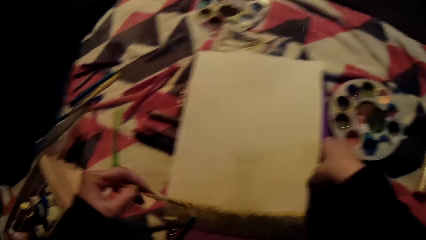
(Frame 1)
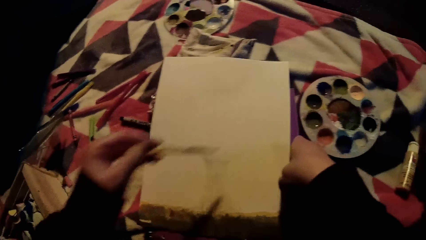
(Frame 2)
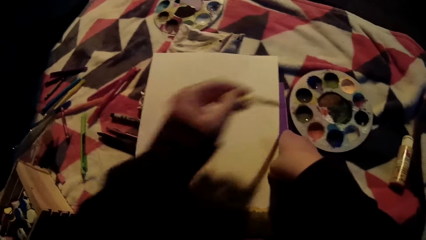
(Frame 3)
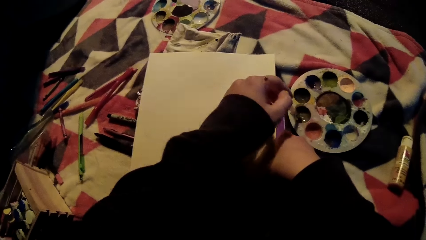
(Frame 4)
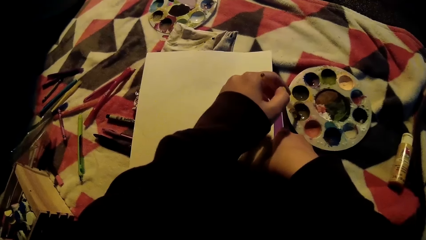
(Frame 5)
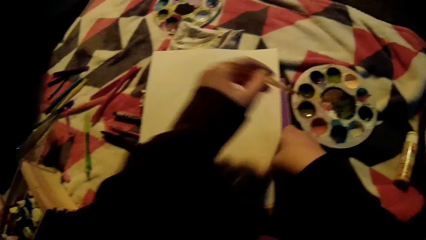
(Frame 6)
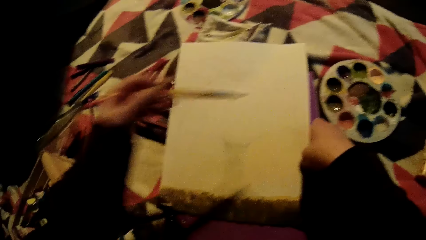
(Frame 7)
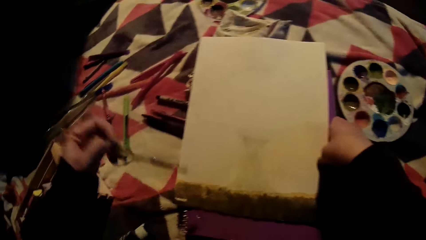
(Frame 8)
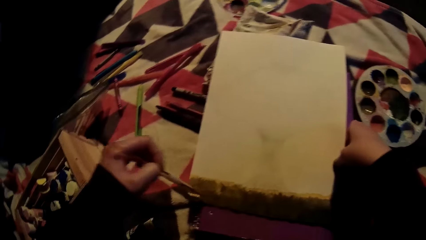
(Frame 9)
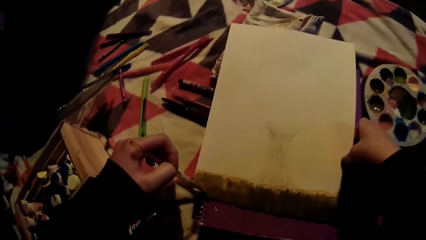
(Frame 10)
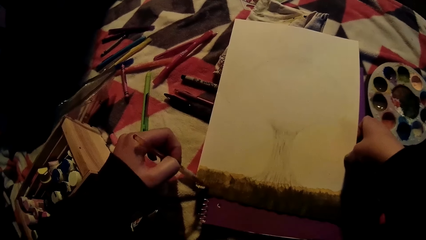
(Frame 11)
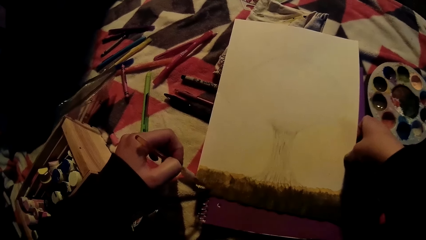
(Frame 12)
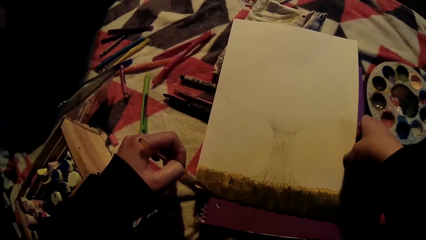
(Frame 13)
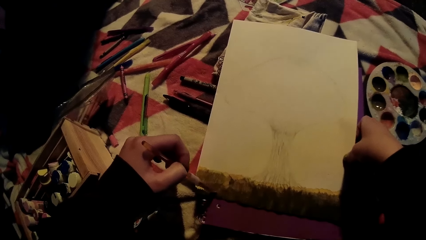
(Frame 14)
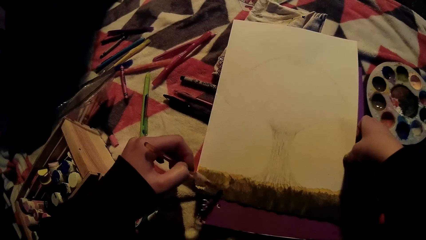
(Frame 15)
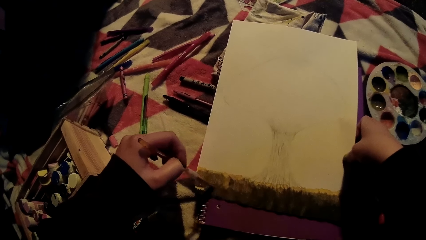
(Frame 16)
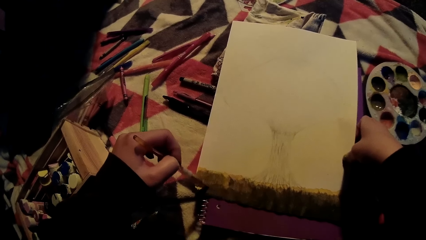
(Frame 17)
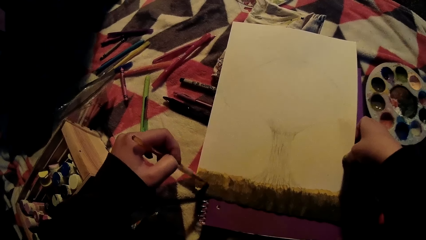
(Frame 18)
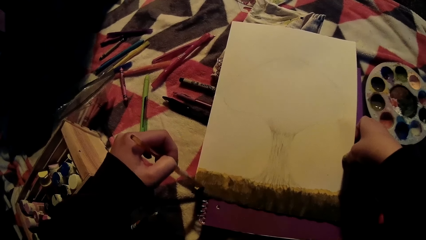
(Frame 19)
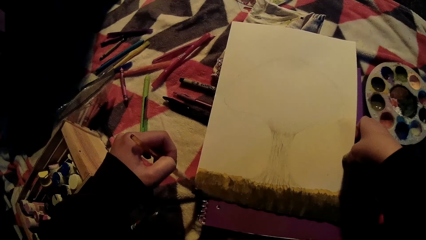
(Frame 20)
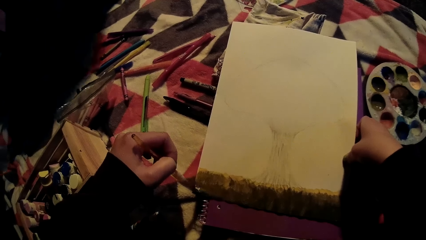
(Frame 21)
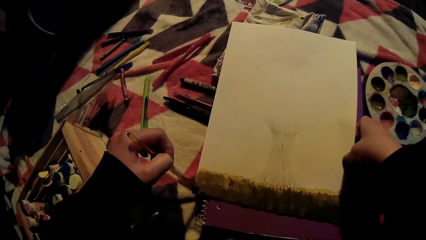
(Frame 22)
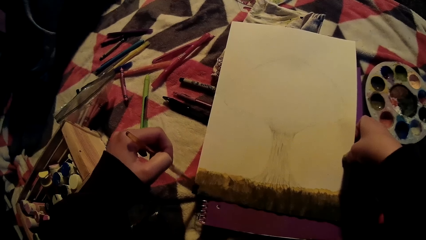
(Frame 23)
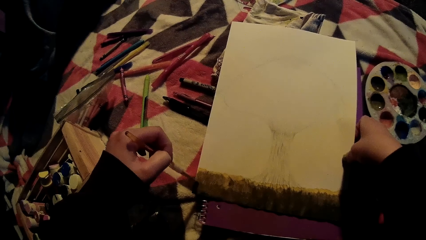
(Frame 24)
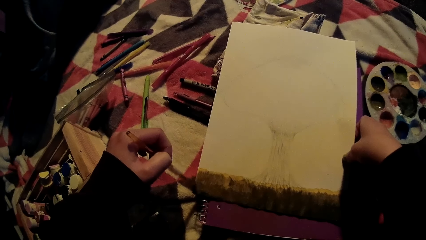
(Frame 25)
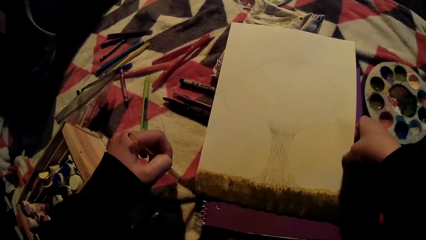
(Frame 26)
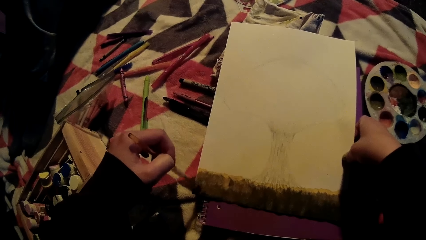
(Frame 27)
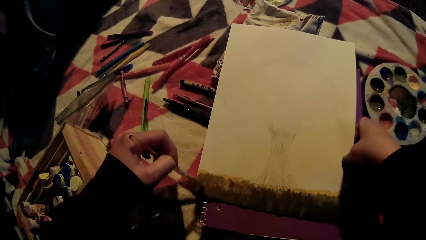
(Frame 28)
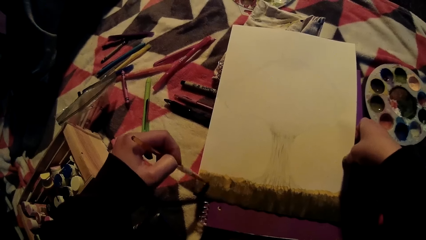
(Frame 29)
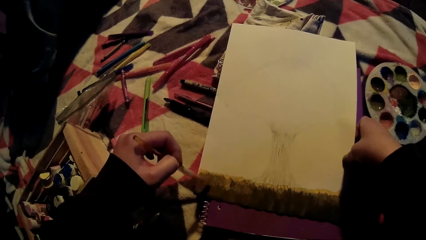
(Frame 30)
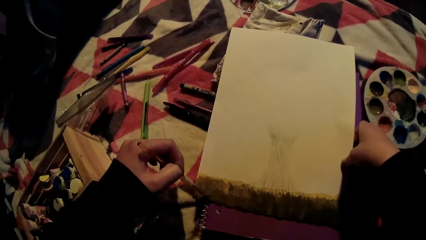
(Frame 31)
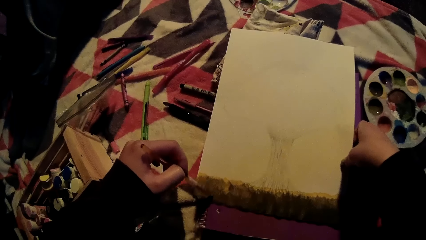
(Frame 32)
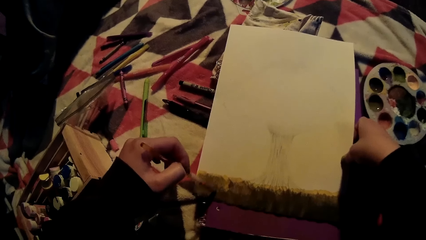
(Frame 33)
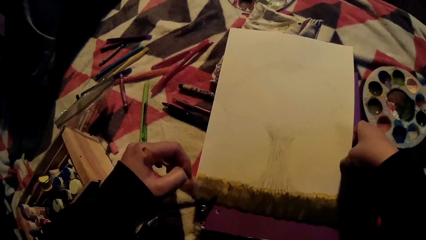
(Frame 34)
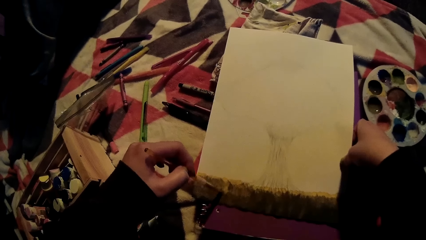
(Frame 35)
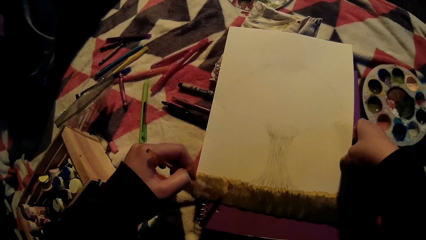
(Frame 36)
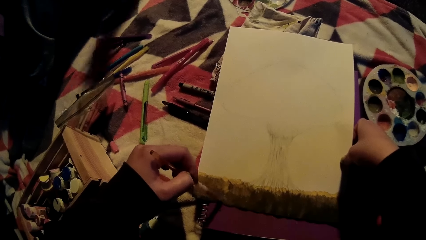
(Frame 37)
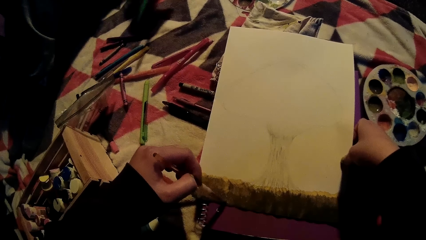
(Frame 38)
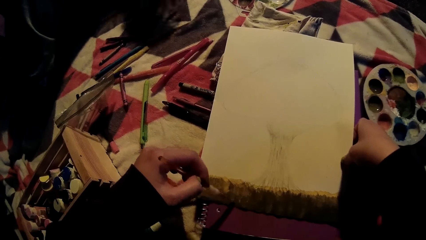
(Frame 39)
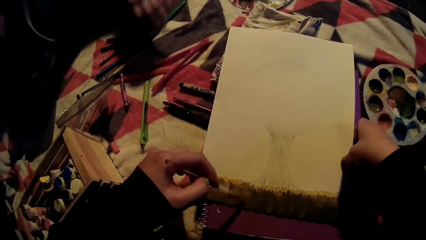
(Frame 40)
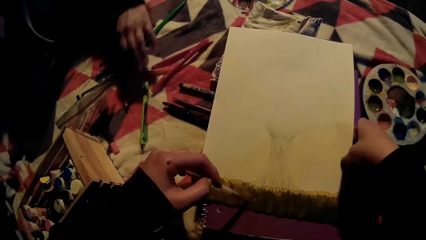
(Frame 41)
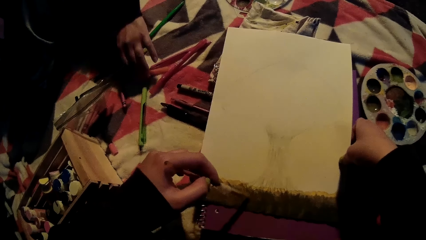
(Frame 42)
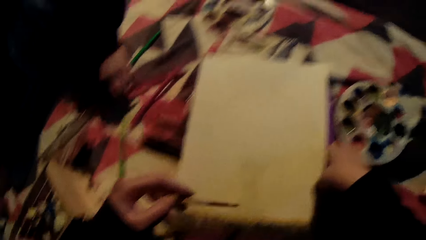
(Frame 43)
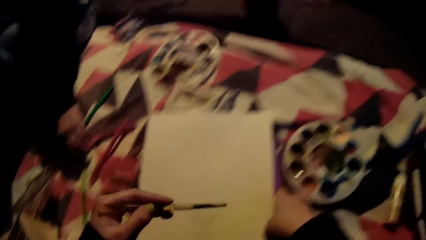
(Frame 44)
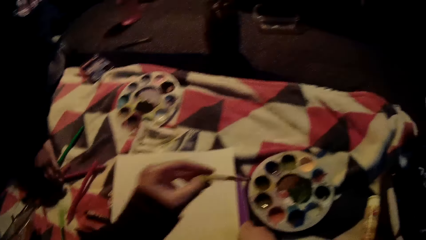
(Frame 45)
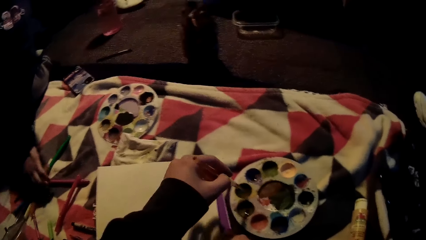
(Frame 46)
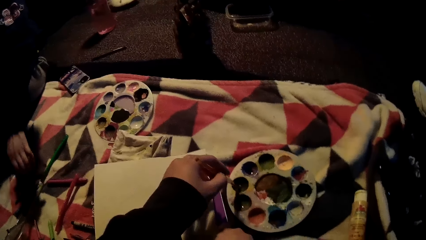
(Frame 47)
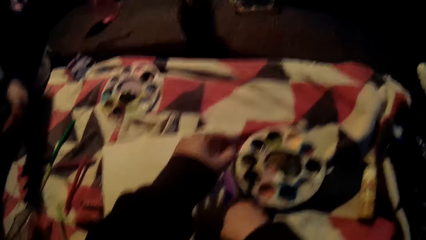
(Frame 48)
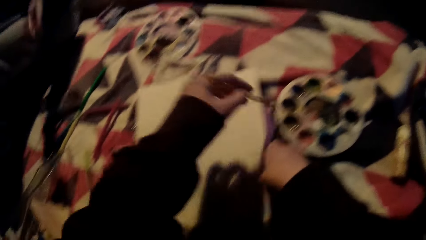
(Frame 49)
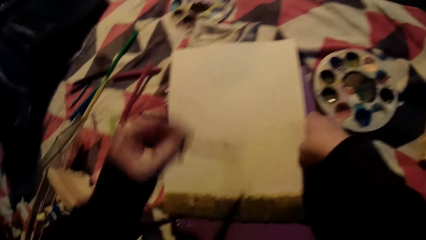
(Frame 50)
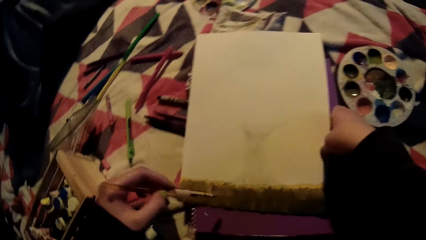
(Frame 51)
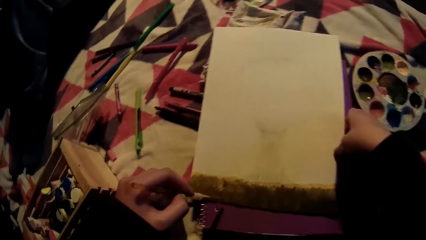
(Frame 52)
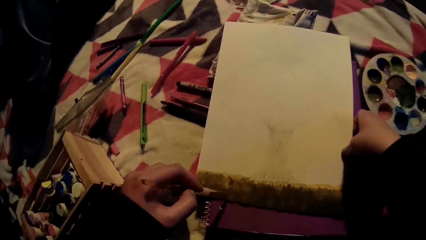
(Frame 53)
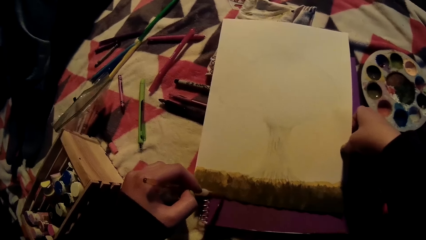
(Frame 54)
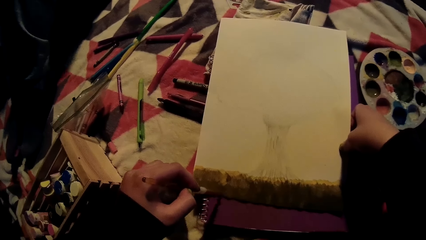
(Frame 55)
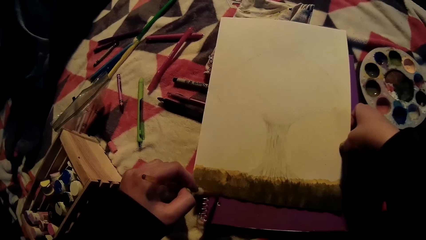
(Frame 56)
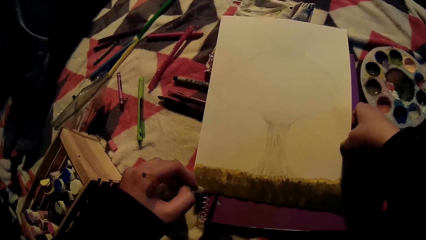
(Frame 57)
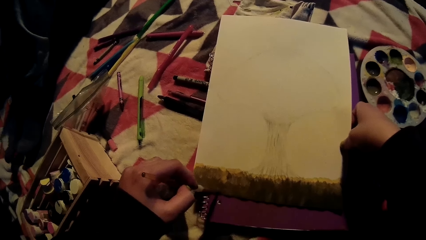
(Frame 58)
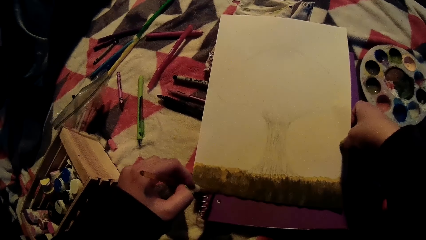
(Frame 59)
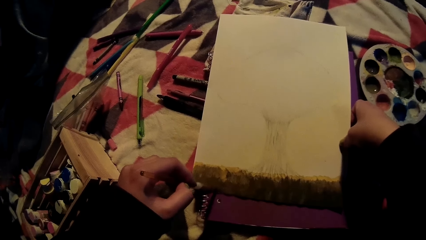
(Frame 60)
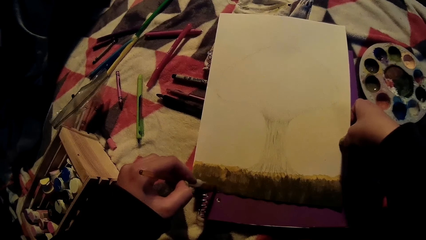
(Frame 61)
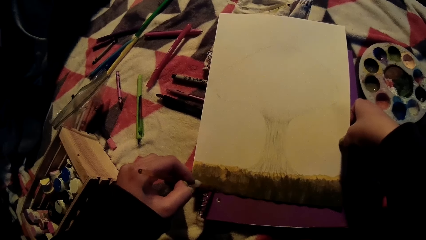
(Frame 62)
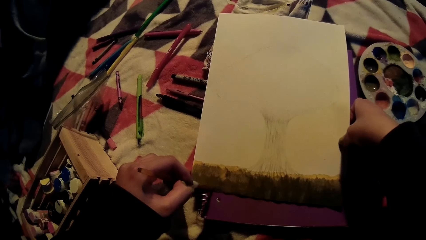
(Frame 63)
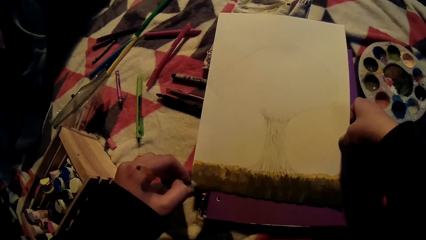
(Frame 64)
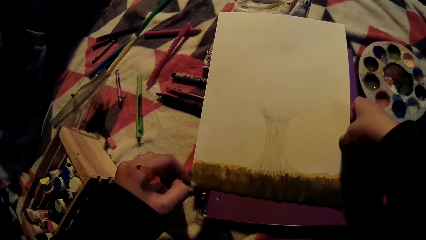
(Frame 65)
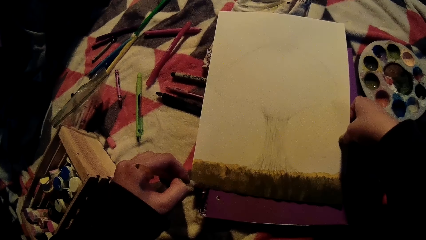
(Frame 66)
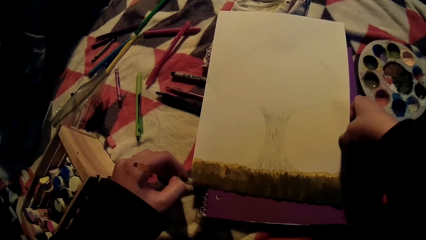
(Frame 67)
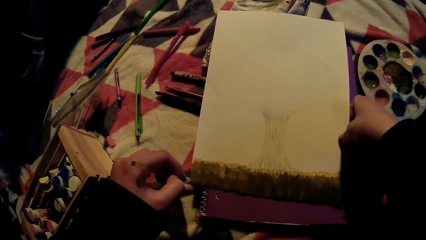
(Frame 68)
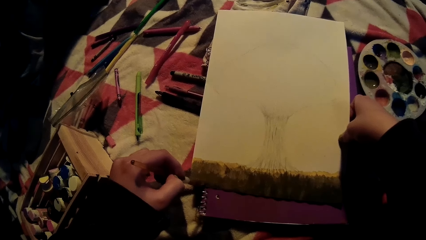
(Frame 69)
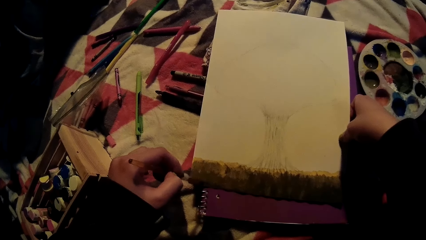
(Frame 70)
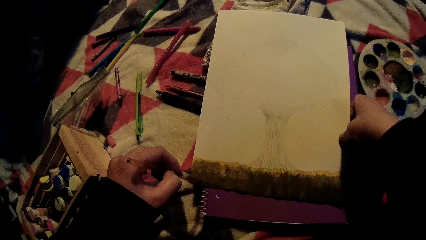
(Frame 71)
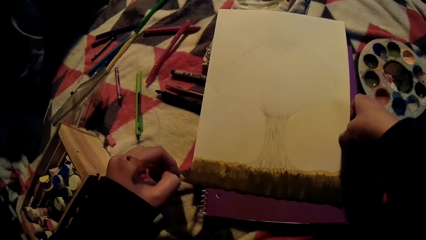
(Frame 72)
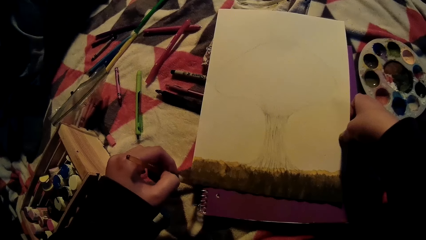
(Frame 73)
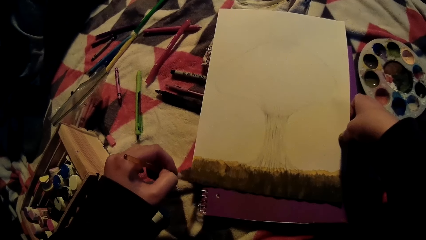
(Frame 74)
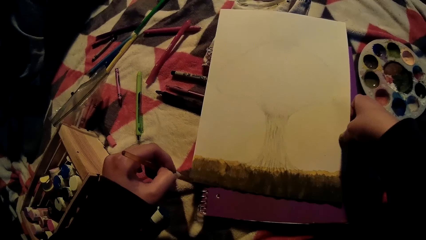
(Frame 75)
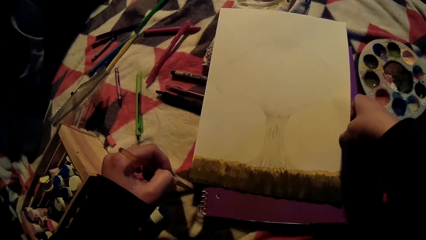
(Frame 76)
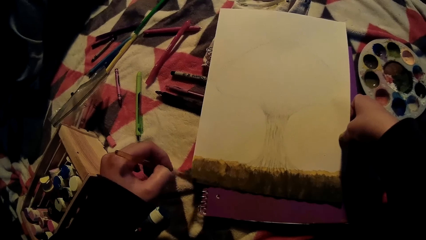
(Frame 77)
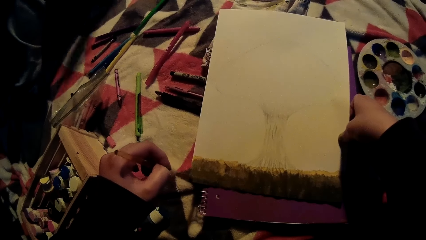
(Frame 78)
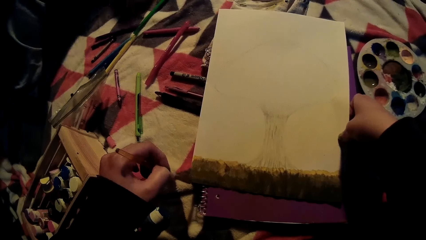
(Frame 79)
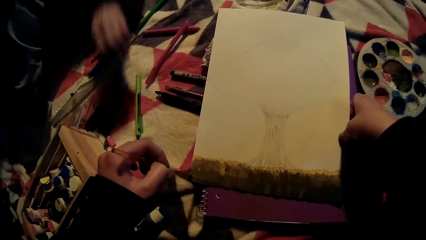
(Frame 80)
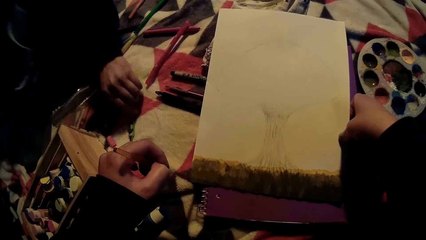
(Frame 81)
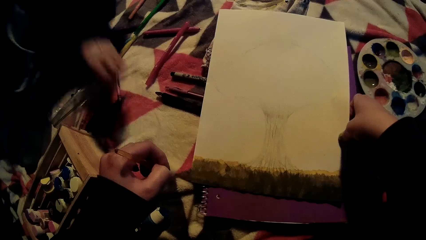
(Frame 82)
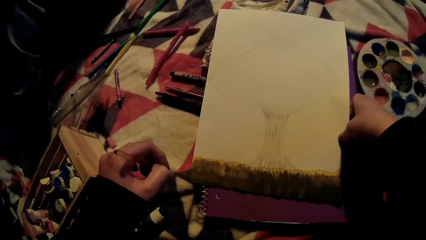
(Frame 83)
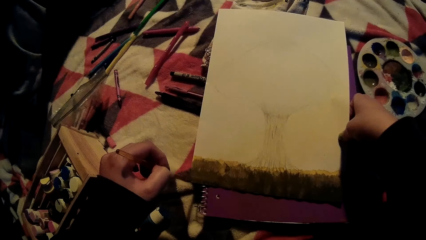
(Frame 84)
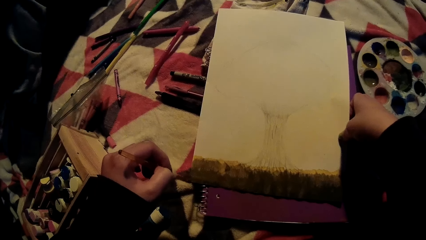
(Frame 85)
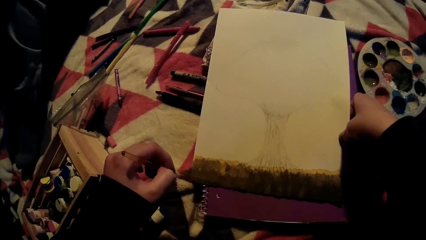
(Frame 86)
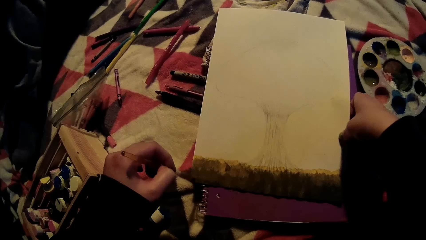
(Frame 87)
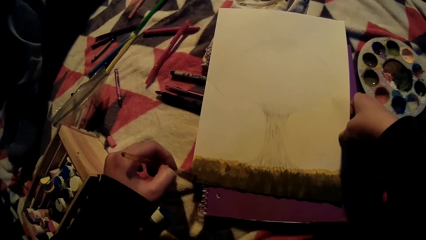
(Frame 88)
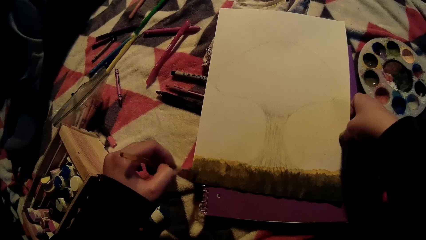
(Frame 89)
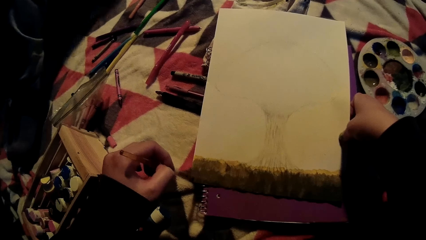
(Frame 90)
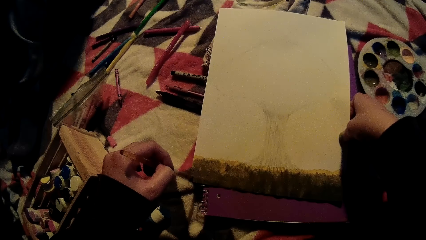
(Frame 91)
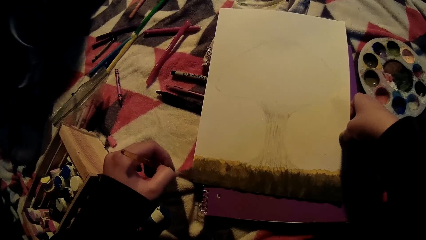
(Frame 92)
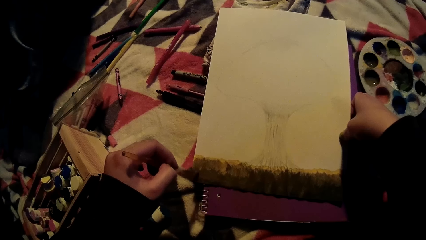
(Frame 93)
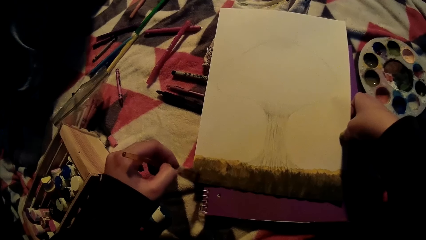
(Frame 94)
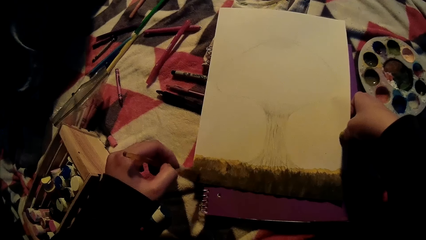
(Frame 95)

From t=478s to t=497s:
The camera wearer dips the brush into the container with her left hand. She paints on the book with the brush in her left hand. A girl picks up a pencil from the ground with her left hand. The camera wearer dips the brush into the container with her left hand. She paints on the book with the brush in her left hand. The girl picks up the pencil from the ground with her left hand.
